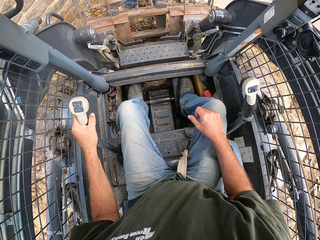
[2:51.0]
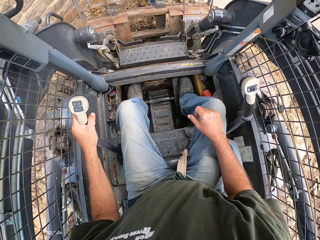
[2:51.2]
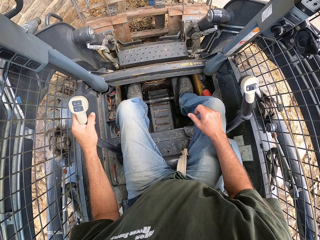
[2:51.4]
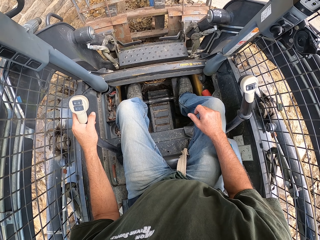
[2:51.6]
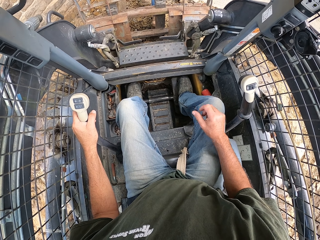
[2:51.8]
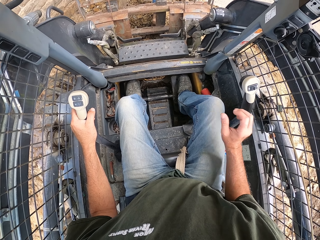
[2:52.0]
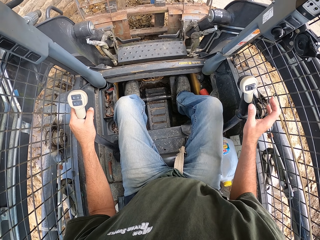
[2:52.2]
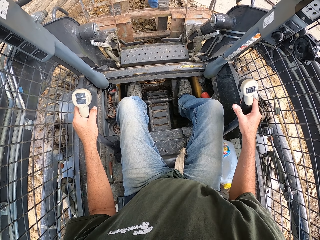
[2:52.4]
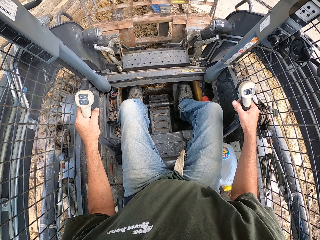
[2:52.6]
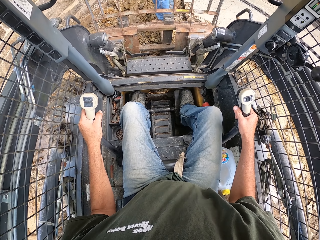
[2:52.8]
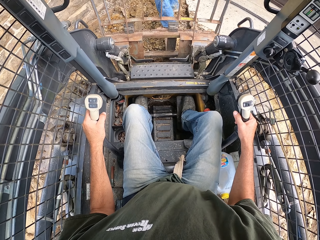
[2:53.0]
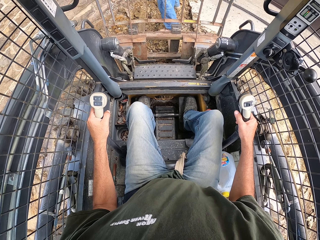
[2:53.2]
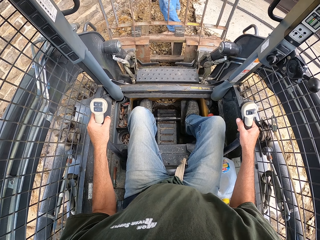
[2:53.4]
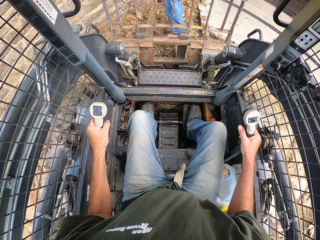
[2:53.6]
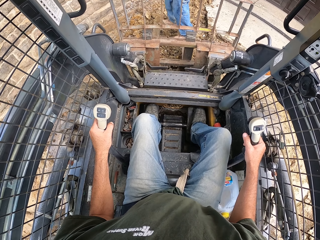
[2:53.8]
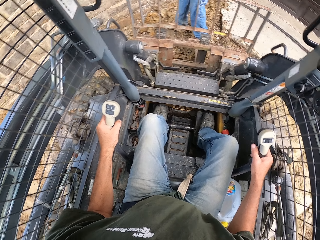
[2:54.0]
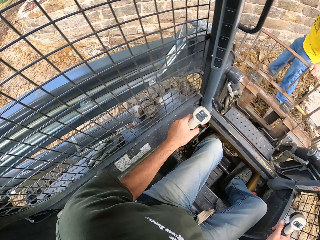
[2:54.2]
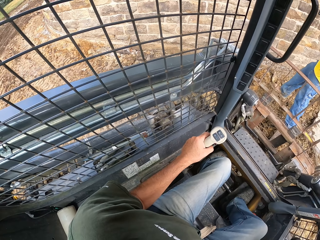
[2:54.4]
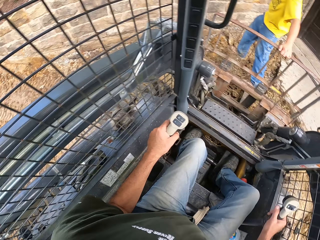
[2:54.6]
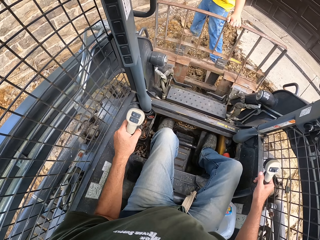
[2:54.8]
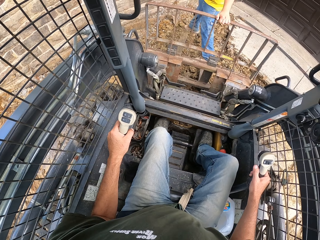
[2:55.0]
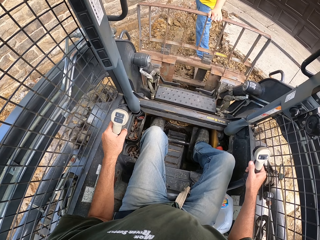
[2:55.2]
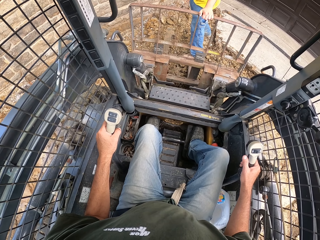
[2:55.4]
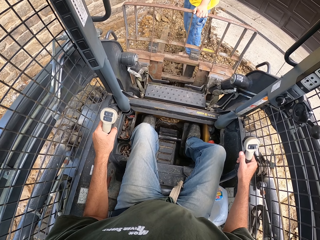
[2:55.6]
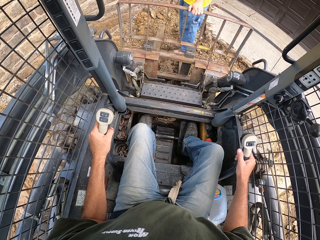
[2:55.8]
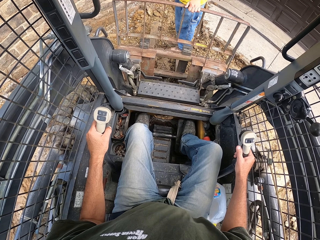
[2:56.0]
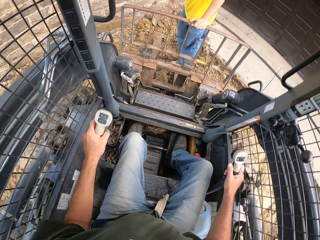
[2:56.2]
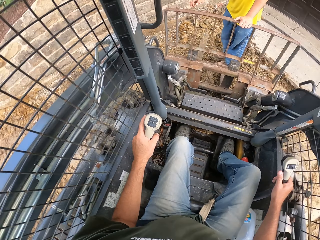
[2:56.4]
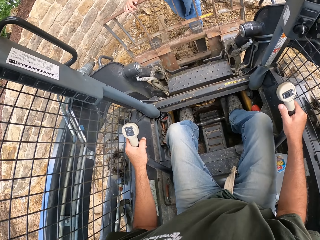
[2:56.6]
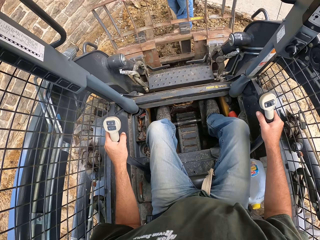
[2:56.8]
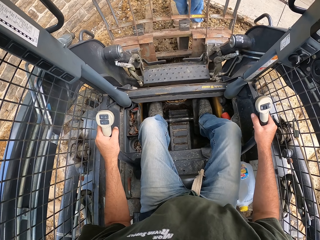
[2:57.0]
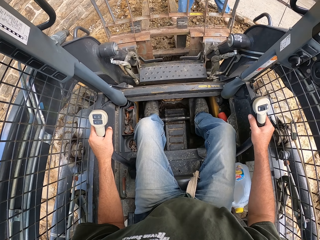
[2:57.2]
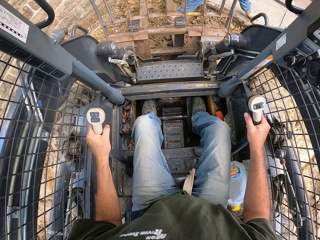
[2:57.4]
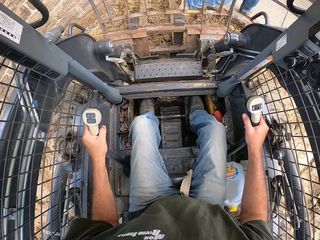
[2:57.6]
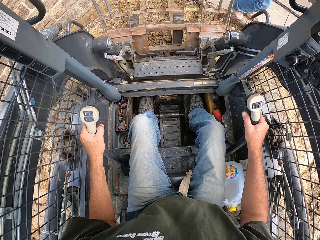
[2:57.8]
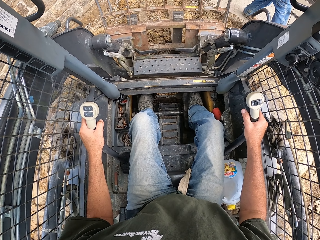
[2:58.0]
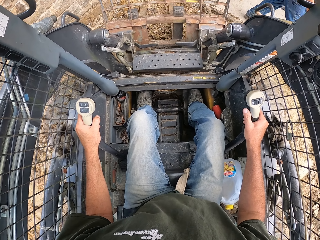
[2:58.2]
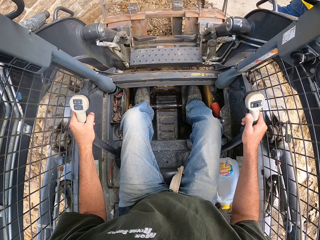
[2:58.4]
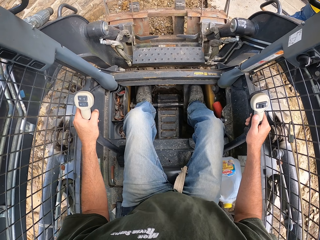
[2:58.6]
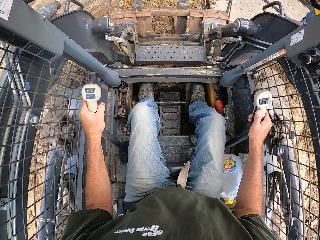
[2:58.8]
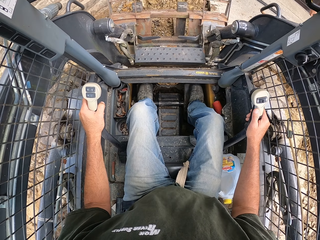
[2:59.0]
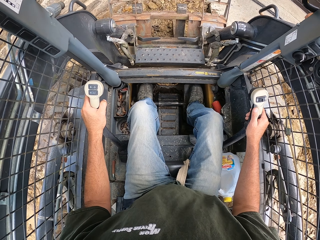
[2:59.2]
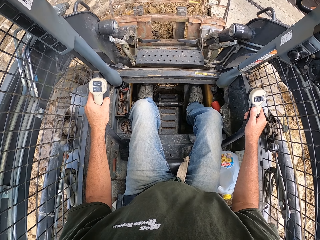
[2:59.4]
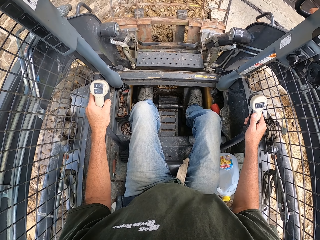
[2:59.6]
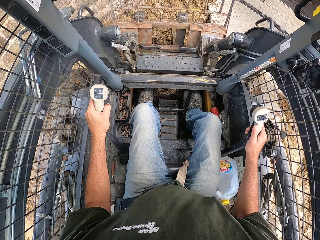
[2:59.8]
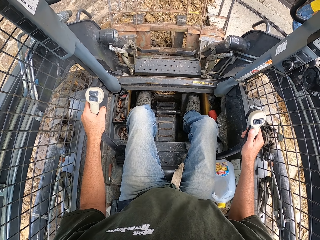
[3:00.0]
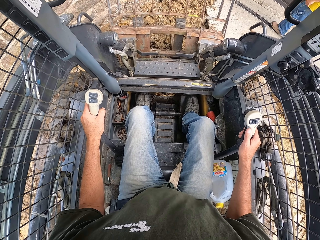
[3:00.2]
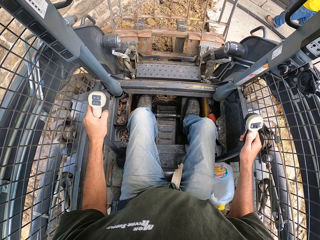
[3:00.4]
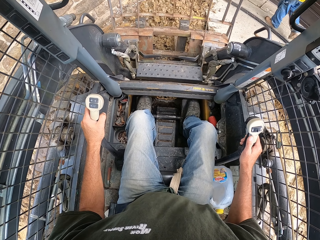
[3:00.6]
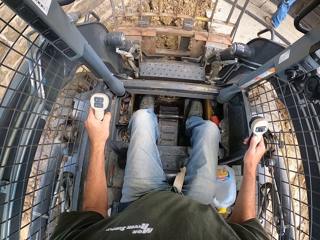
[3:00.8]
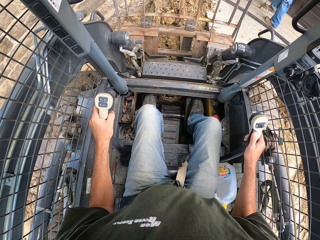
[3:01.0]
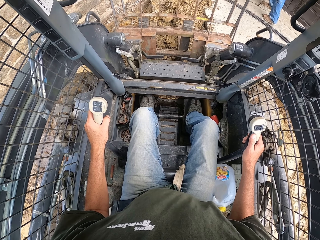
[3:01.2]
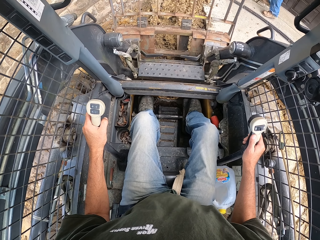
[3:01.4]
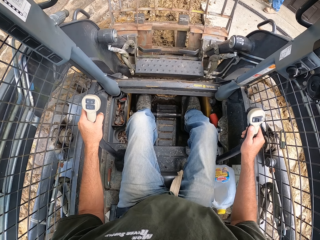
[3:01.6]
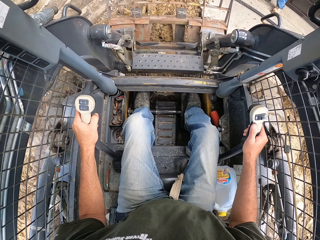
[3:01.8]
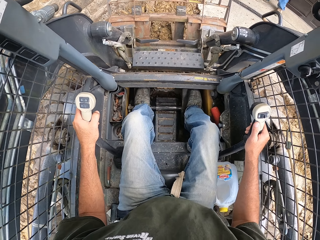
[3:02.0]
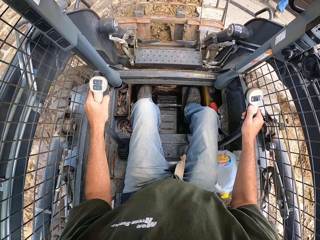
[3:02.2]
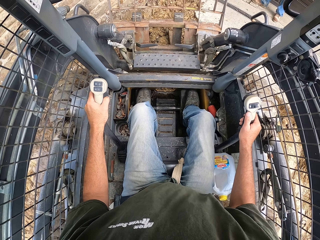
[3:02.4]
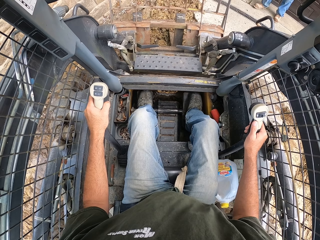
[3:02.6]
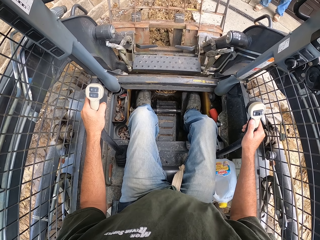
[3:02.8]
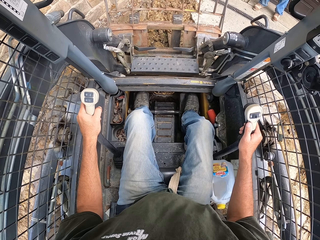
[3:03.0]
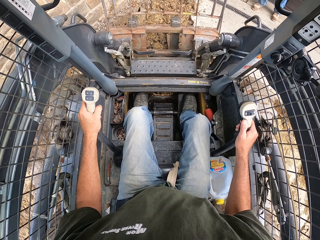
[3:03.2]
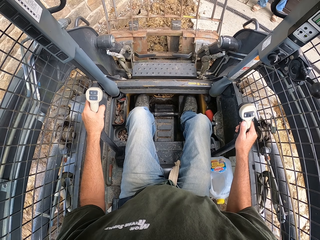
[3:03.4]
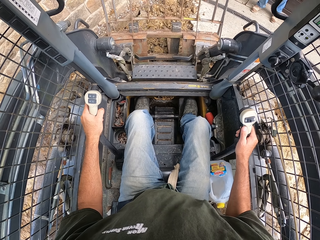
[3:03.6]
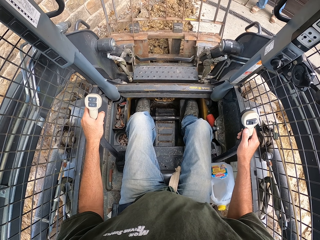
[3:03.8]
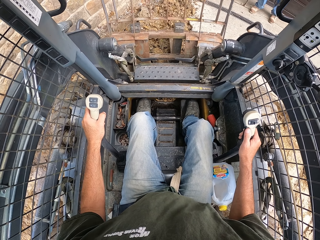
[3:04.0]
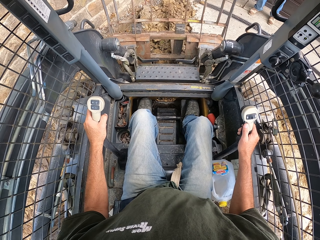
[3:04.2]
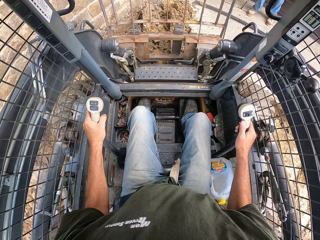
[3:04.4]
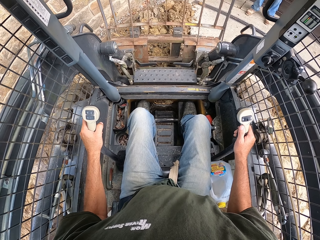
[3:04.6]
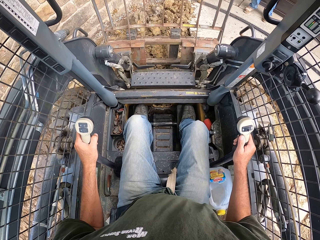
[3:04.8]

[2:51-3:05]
The camera wearer drives the laser land leveler. They look around. They lift the soil using the blades. They move an excavator. They reverse the laser land leveler. They lift the soil using the blades. They dig the ground with the excavator.

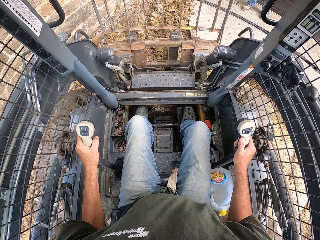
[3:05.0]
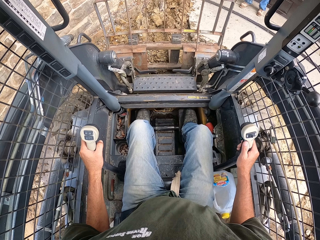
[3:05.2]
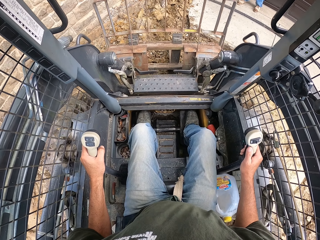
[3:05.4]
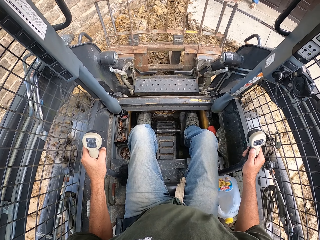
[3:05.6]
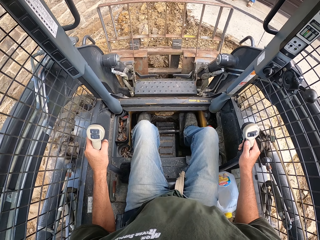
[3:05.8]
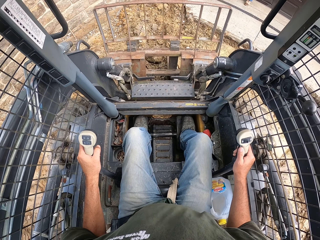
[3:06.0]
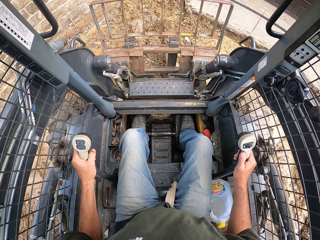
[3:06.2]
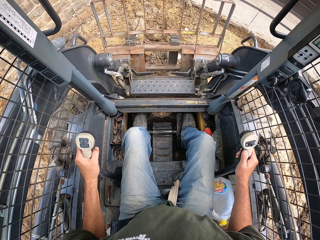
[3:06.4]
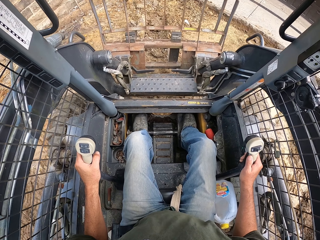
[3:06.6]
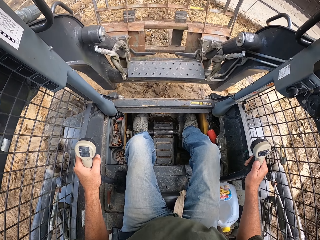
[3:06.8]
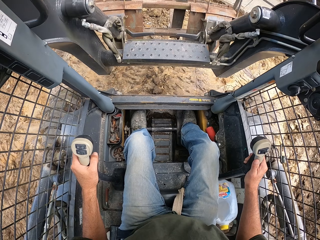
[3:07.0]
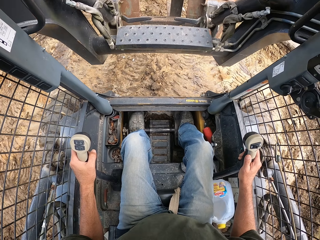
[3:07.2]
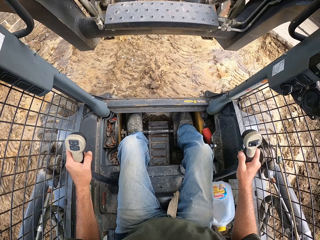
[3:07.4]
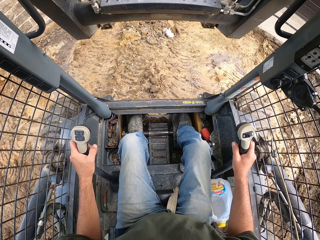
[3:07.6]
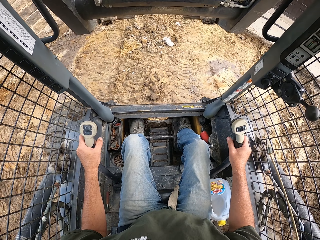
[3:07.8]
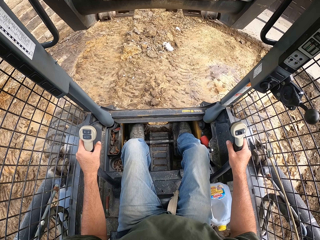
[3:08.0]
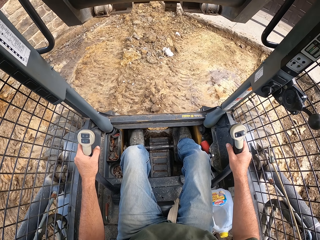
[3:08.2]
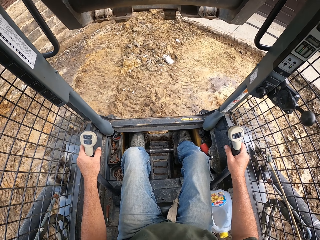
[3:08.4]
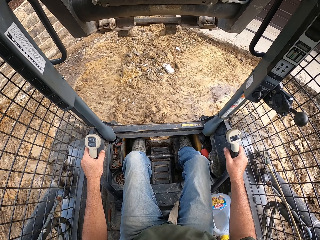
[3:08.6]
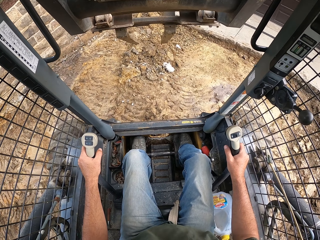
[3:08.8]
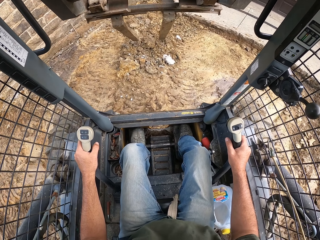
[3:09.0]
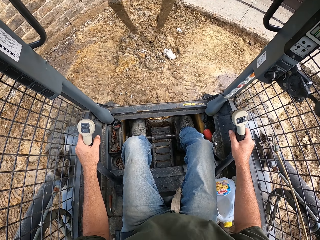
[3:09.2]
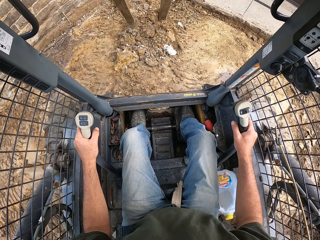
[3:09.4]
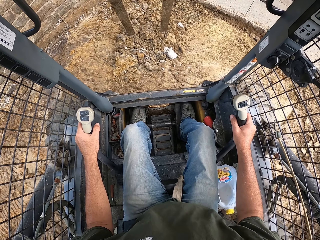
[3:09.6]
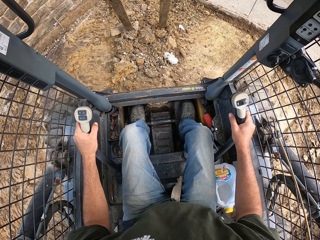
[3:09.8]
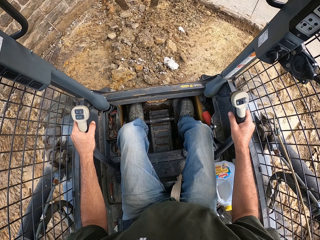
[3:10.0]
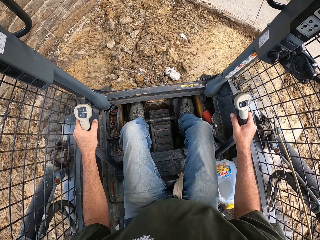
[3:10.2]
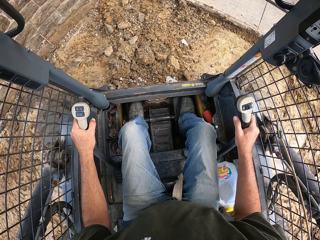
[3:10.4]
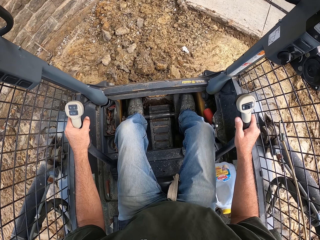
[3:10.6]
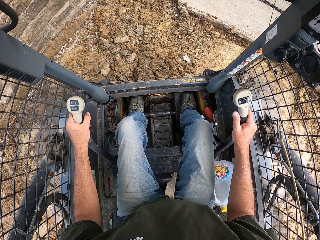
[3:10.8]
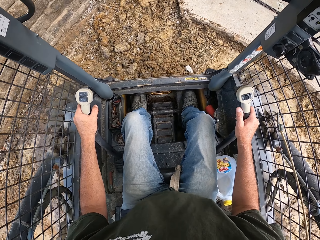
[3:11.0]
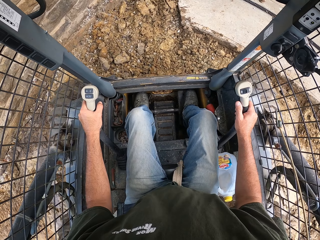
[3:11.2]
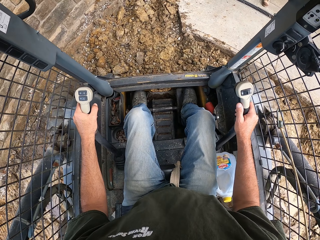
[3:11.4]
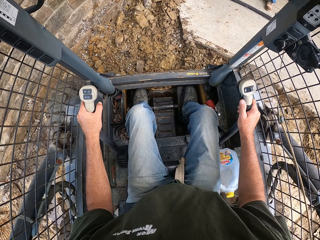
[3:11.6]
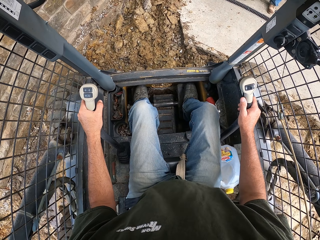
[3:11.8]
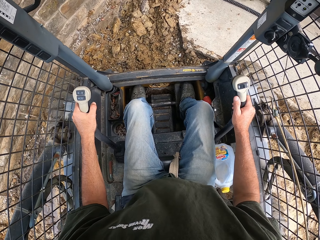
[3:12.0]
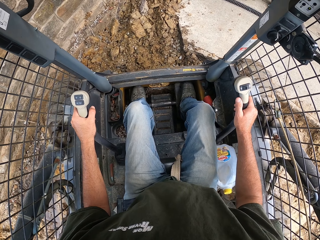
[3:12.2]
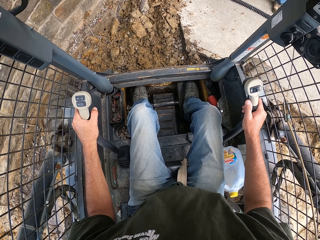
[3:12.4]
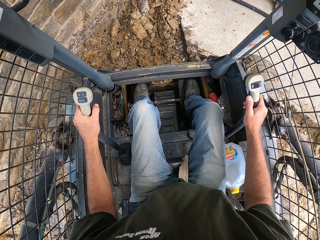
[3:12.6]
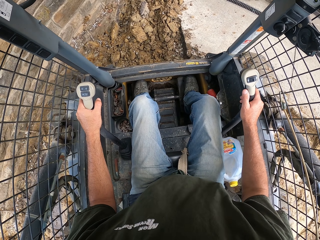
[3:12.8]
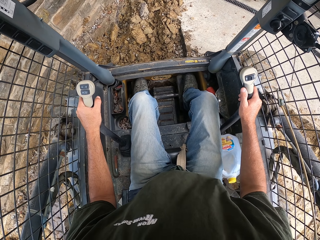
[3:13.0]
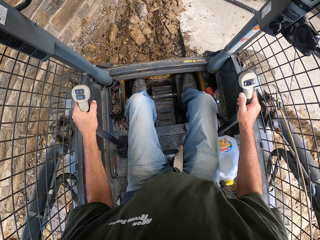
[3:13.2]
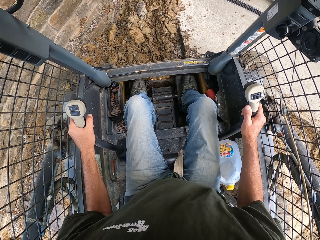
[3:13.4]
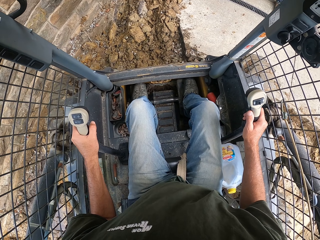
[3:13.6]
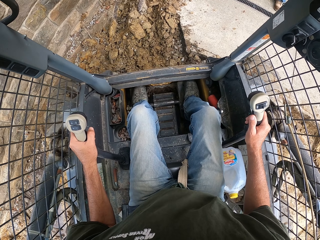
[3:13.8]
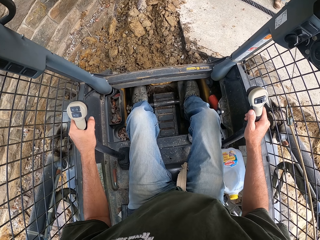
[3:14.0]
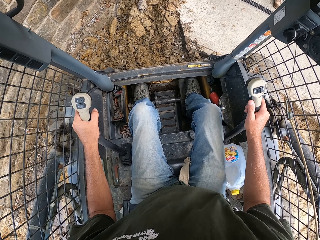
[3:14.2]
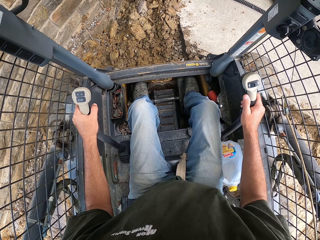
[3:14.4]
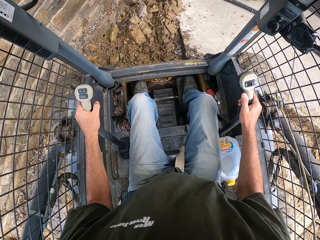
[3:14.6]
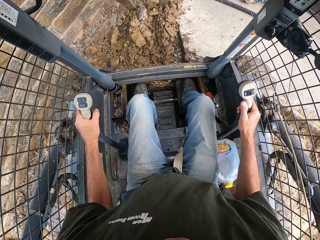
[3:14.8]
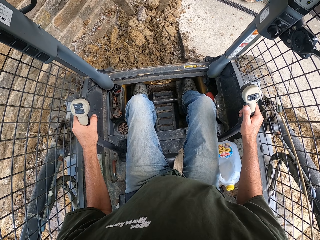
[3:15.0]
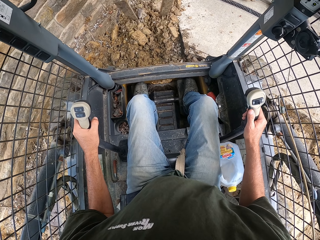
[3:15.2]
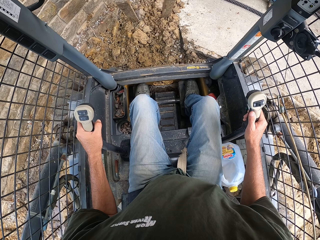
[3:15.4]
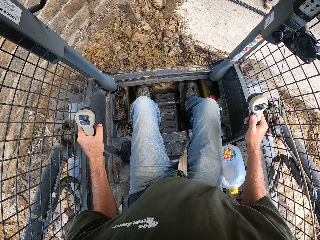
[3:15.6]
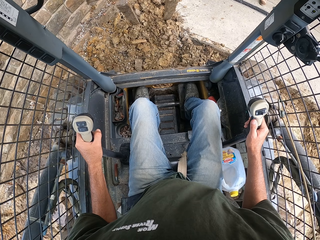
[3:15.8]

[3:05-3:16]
The camera wearer reverses the laser land leveler. They move an excavator. They lift the drawbar. They align the soil using the blades. They reverse the laser land leveler.
